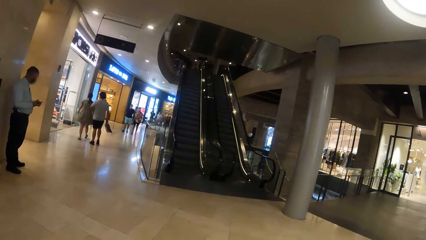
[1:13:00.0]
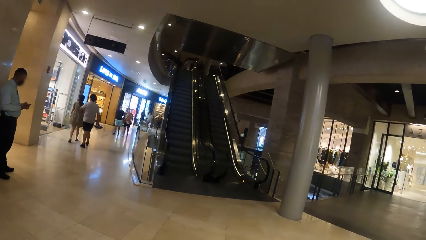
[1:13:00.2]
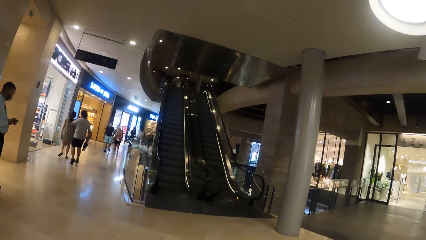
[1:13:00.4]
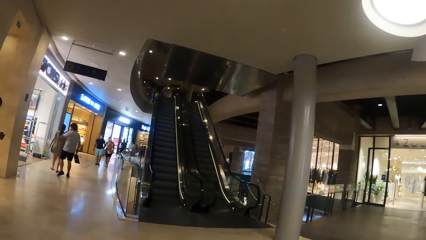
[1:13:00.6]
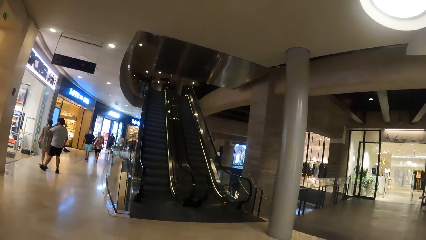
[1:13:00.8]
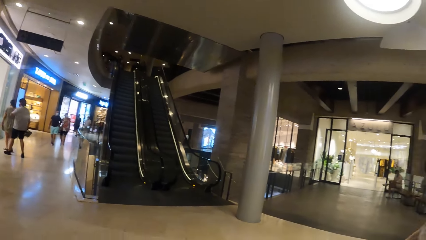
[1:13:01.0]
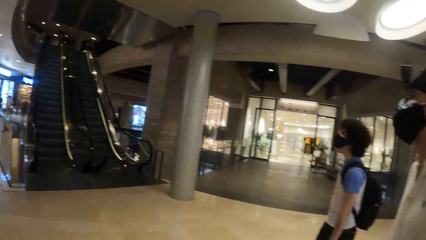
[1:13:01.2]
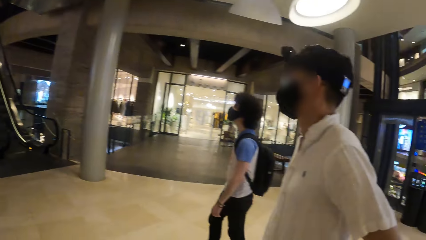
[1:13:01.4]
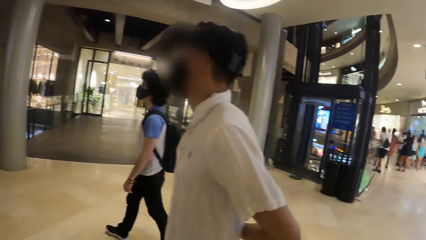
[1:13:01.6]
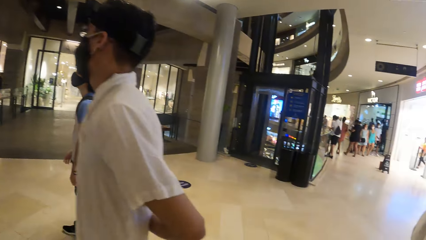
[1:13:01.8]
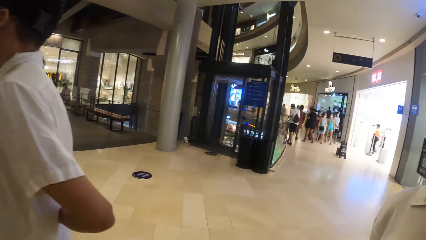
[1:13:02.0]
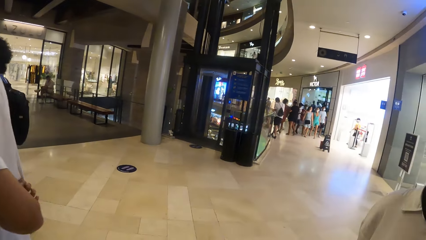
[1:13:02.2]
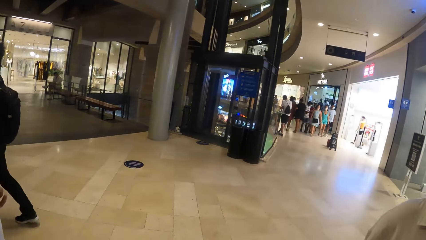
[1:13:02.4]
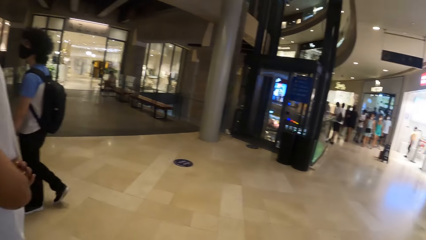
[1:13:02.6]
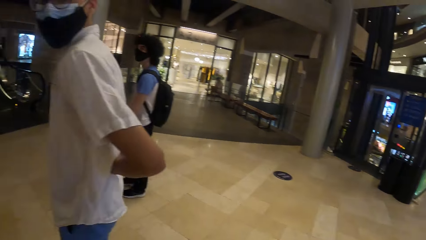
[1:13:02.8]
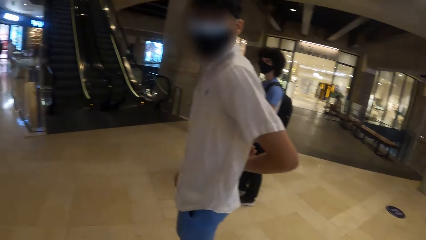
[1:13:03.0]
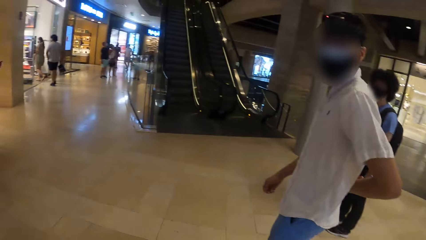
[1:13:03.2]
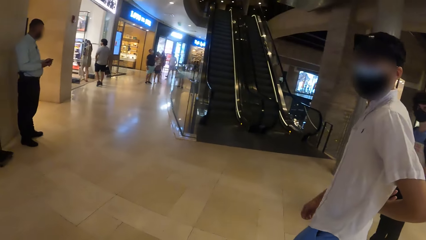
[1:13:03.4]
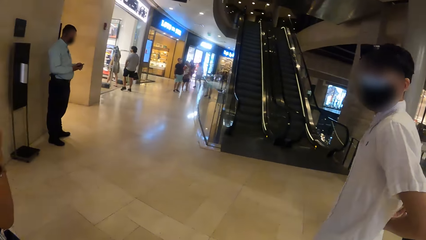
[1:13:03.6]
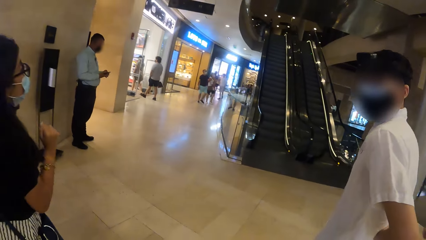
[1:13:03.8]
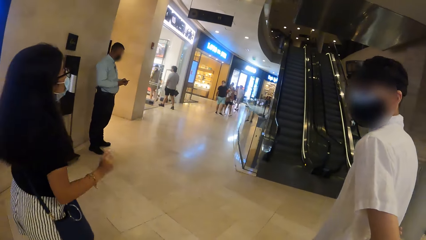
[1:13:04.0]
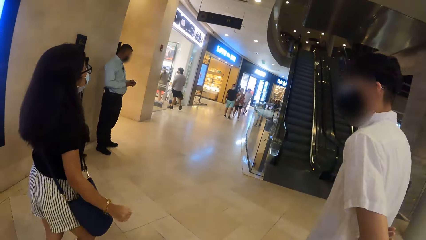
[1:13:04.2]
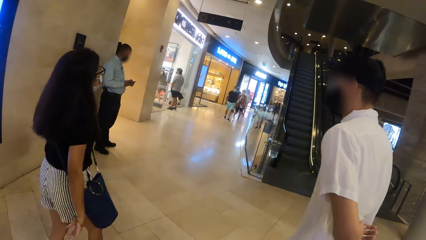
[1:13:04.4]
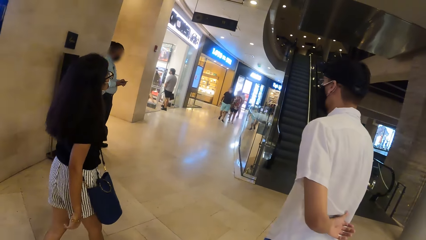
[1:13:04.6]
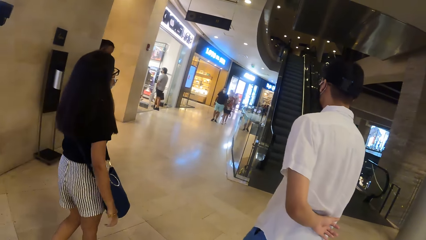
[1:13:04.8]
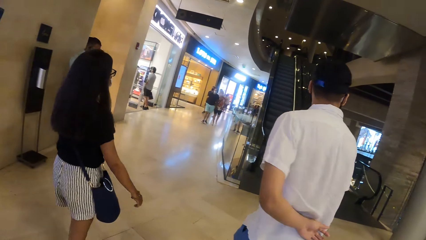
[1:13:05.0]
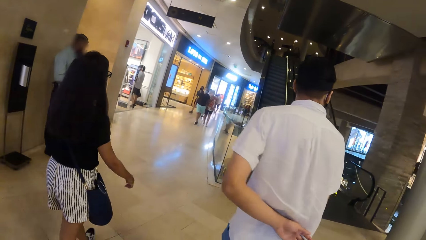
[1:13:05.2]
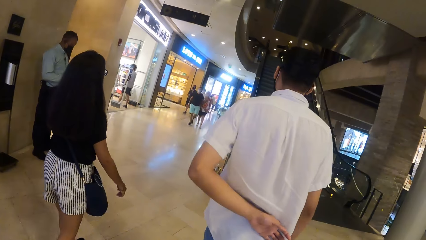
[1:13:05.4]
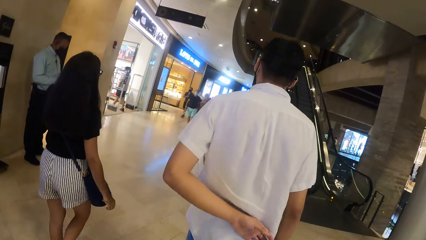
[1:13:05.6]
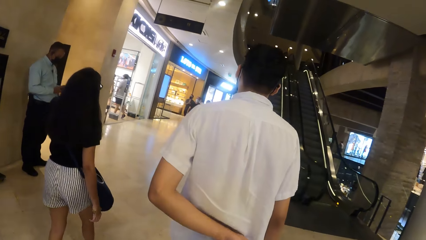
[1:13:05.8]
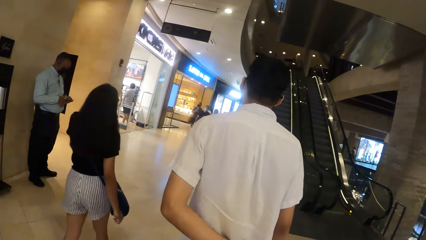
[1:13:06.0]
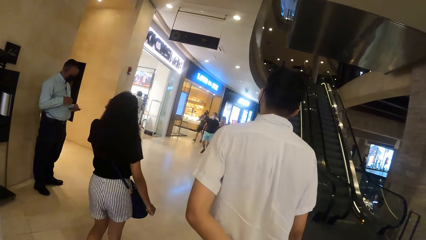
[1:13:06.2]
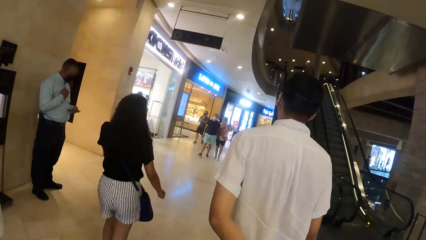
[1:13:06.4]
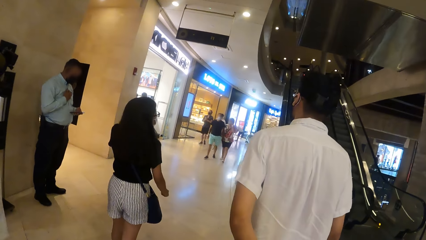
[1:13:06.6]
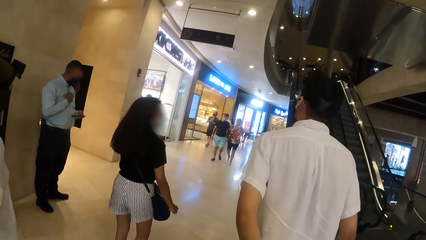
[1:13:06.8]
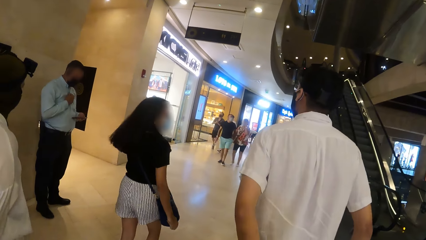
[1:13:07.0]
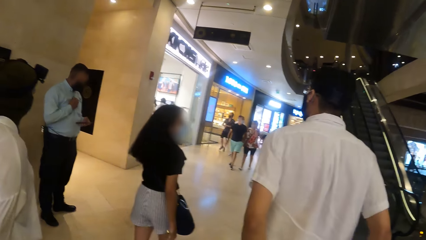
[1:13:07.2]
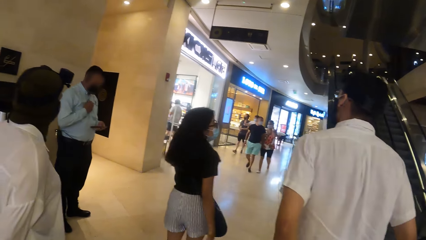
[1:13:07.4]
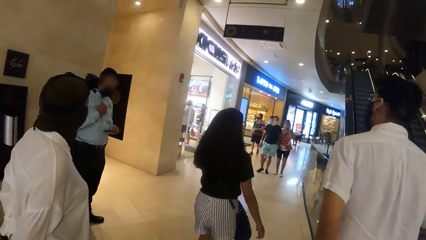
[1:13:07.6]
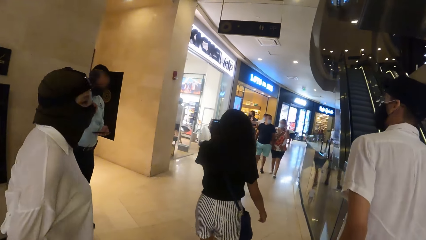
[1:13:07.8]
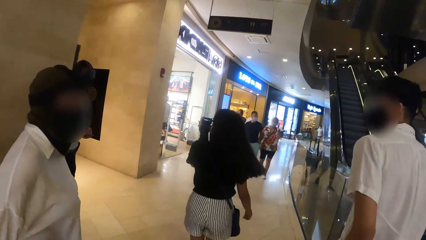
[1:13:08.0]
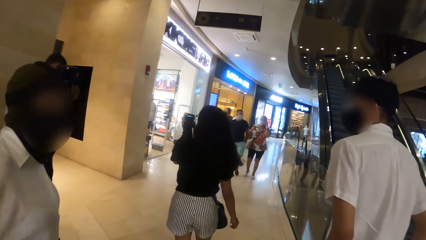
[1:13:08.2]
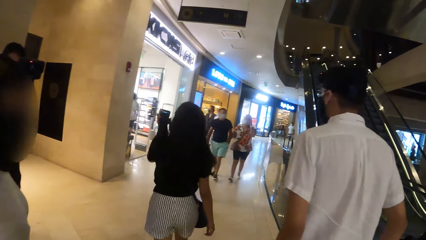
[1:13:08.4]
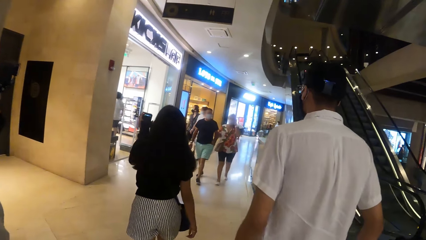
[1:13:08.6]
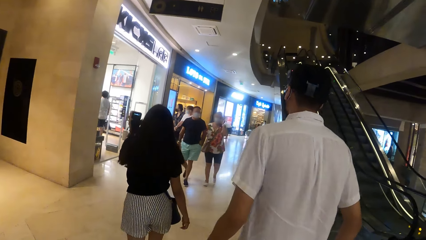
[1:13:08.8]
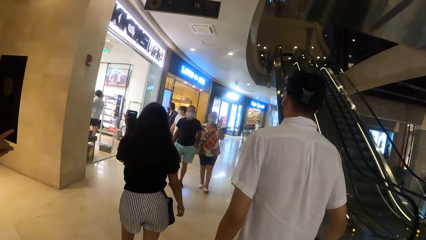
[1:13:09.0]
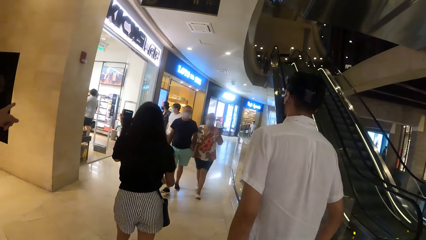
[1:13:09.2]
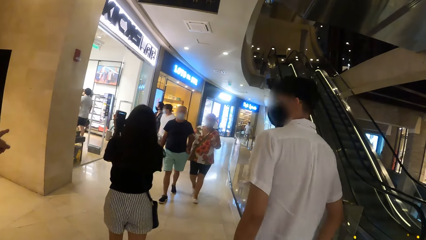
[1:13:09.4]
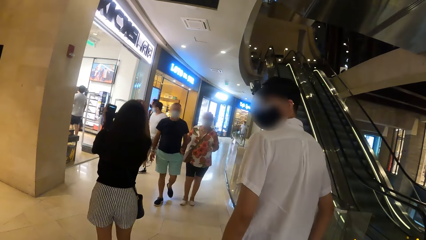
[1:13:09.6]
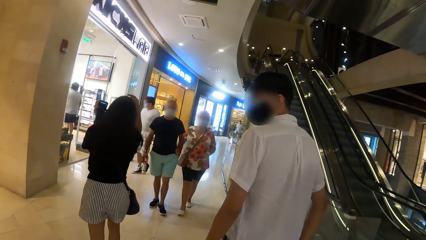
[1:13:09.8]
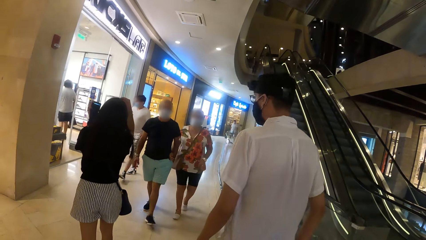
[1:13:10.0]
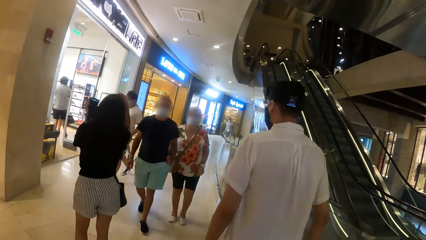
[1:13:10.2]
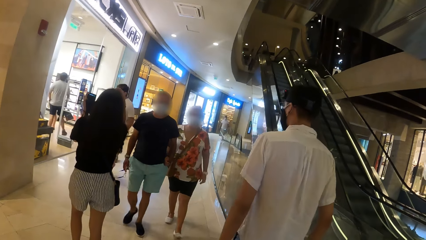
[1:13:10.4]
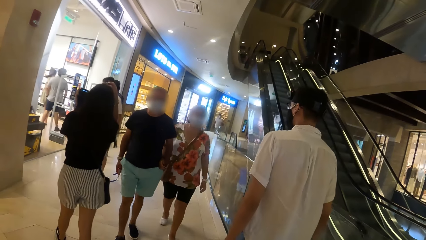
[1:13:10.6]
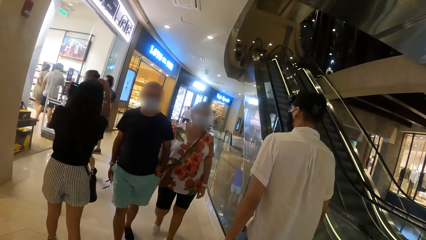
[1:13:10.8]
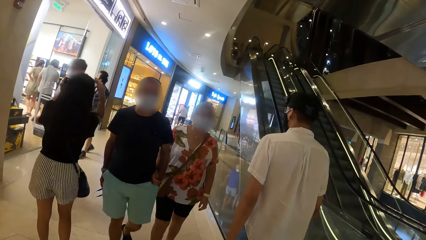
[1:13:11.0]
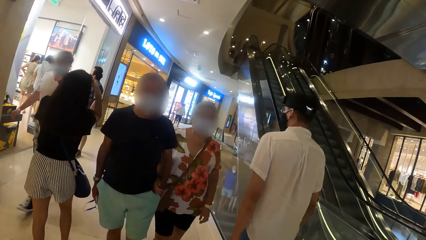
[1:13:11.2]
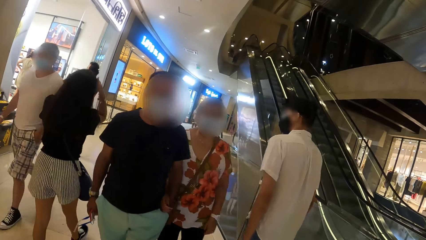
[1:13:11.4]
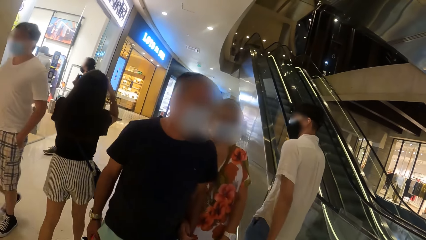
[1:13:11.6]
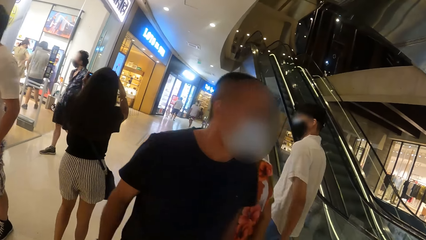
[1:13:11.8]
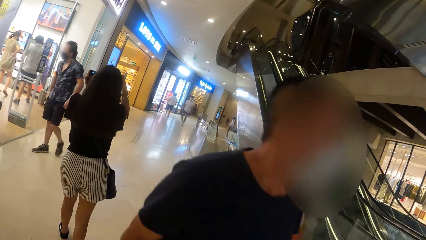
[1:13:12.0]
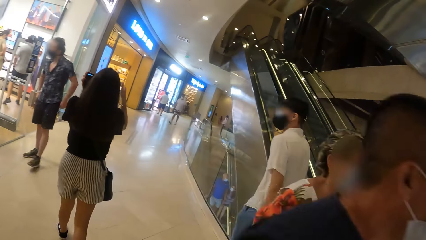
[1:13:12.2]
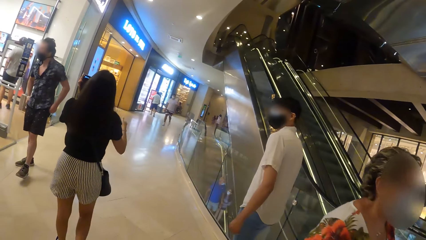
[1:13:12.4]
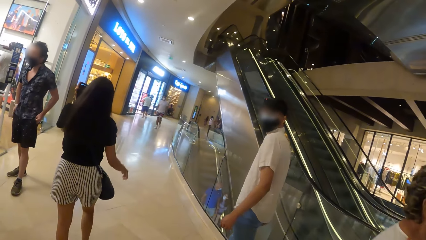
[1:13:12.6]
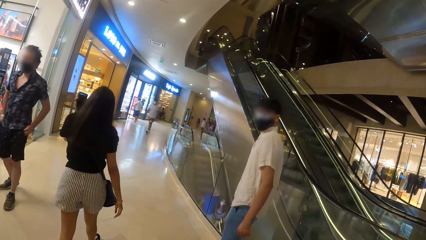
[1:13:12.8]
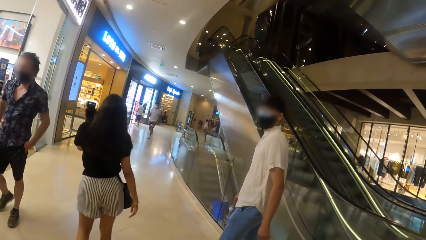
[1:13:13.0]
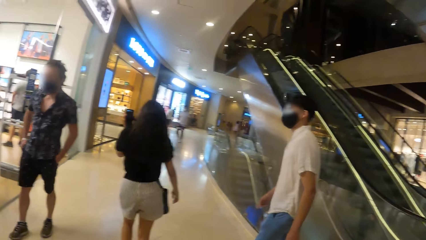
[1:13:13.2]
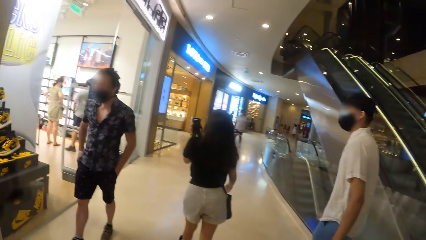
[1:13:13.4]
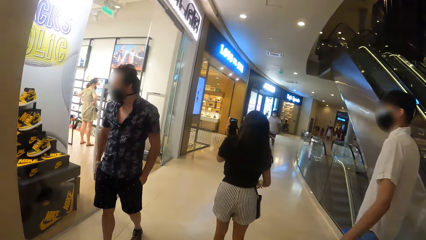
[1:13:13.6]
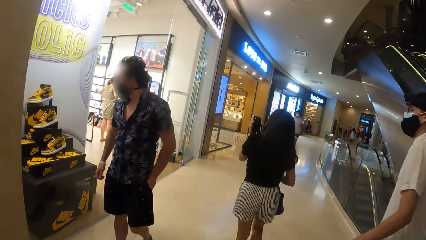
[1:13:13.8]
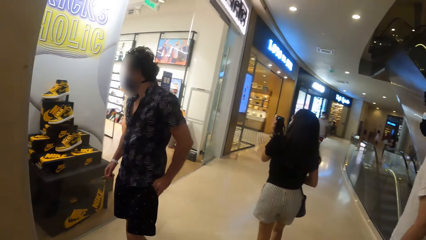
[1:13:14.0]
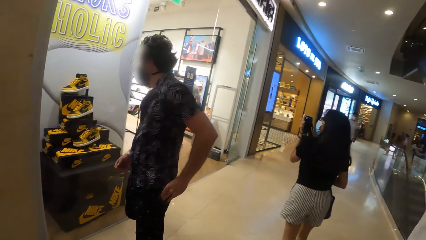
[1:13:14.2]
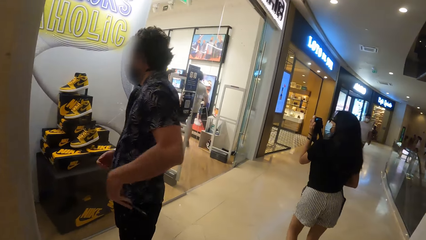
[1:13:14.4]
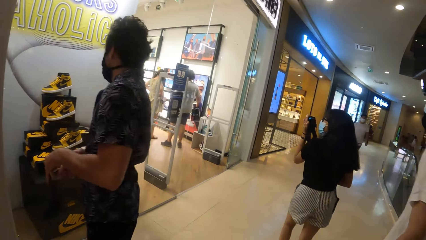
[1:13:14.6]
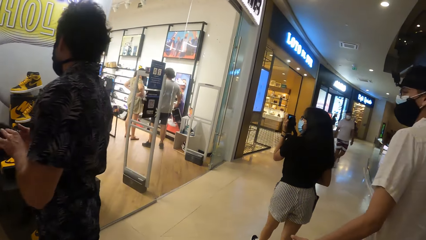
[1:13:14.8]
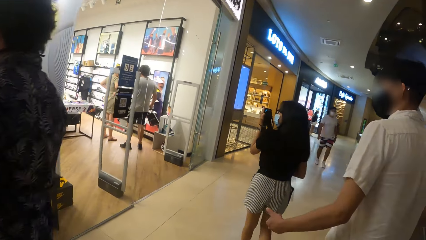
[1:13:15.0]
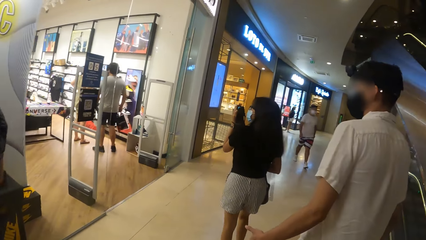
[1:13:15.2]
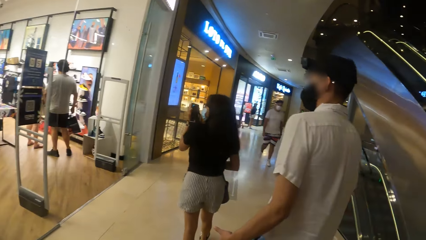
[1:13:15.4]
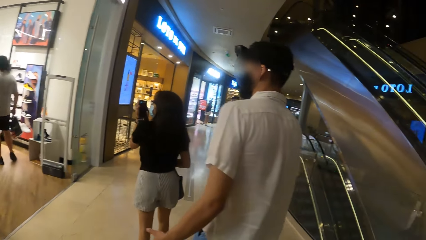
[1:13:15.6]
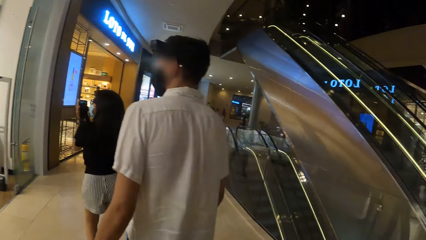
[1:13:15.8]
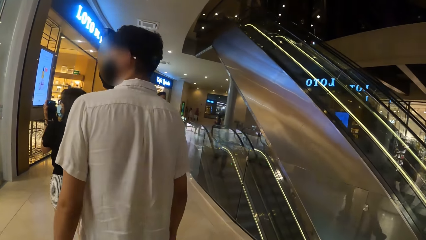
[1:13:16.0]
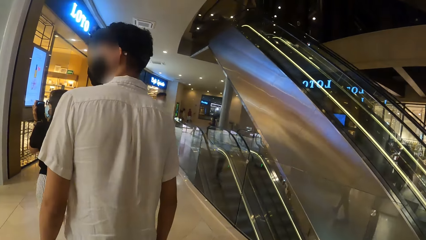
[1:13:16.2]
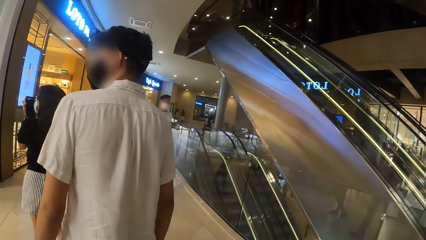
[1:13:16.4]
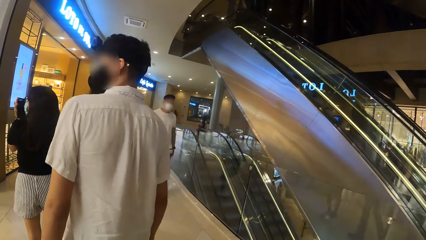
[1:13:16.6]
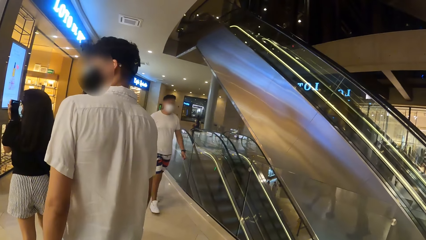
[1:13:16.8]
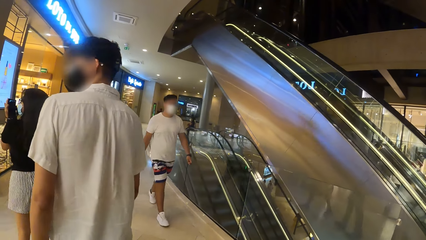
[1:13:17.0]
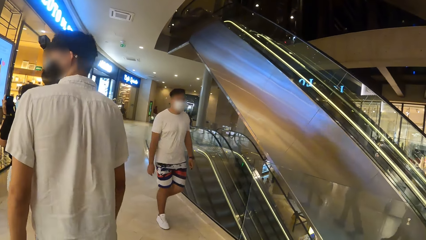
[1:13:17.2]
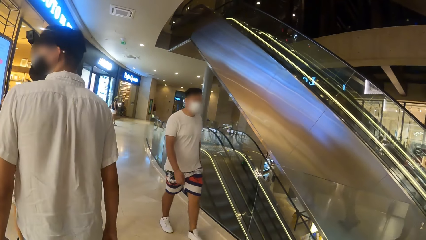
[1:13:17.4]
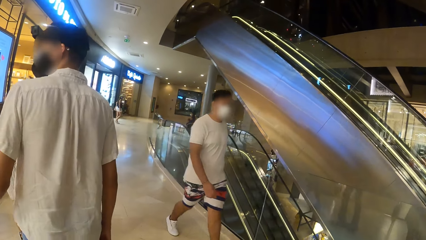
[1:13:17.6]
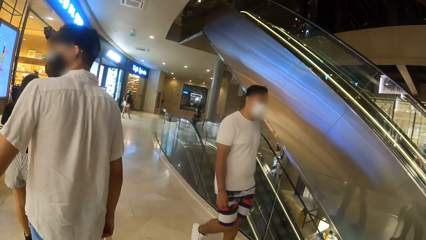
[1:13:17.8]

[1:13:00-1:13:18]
The camera wearer walks on the mall hallway. The woman operates the camera with her left hand.
